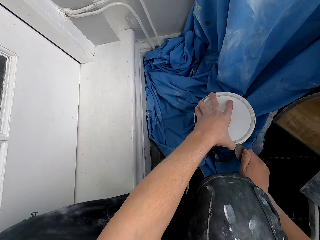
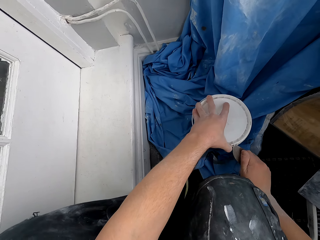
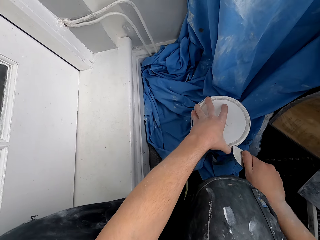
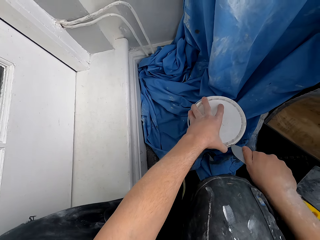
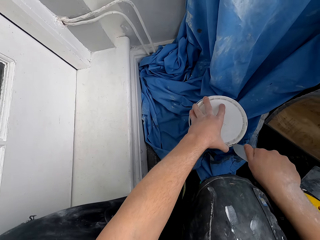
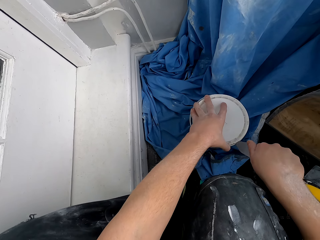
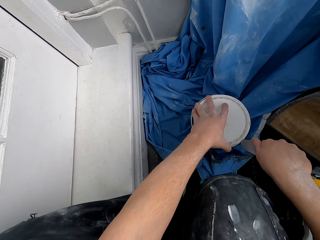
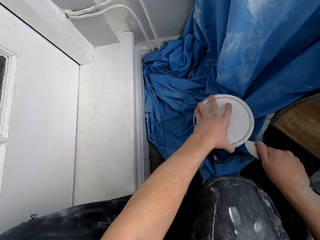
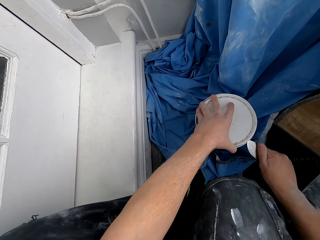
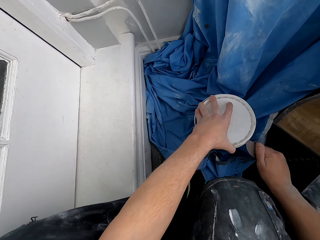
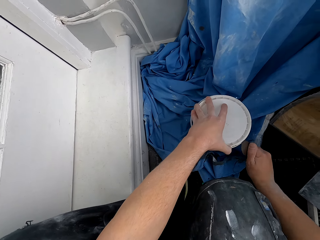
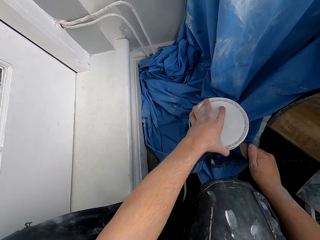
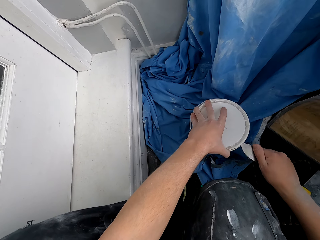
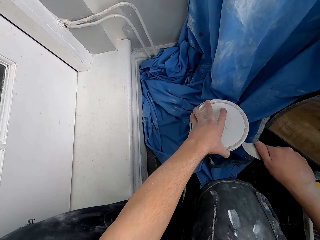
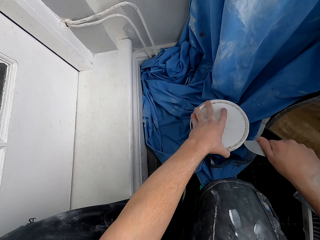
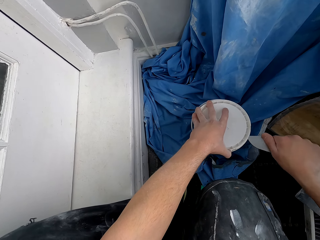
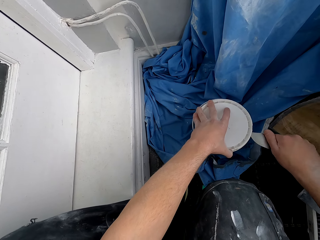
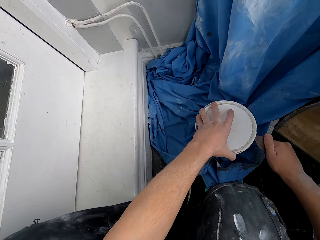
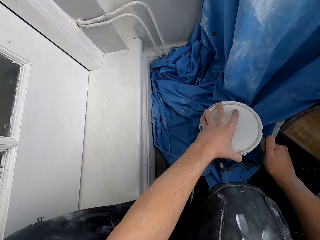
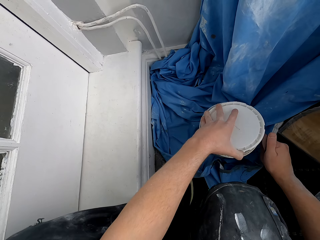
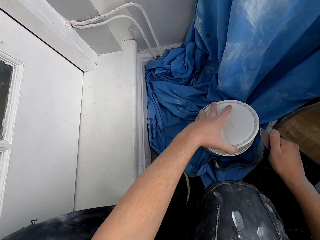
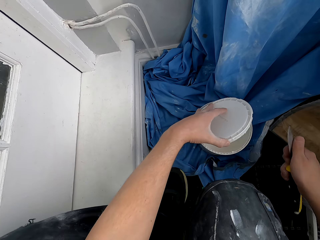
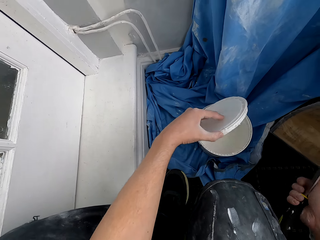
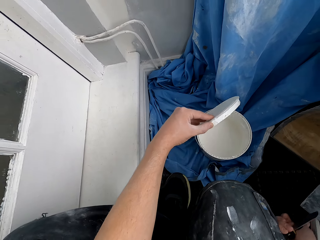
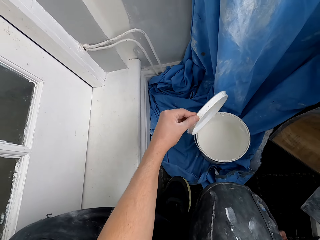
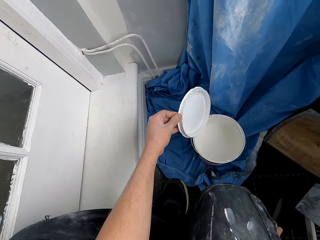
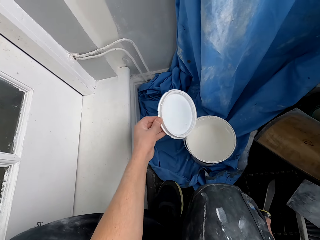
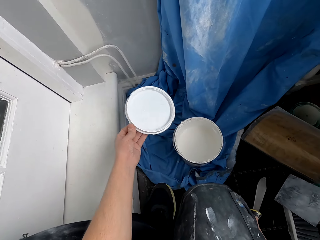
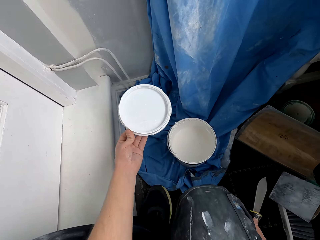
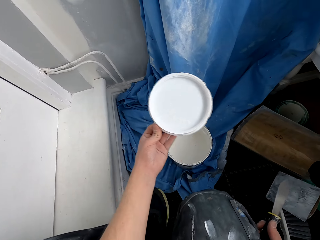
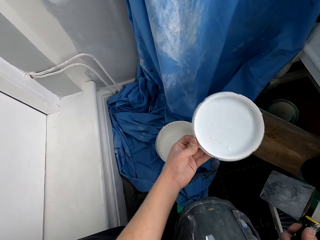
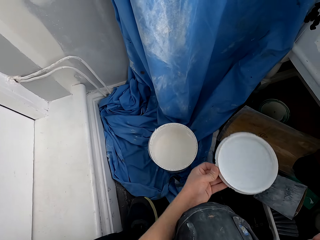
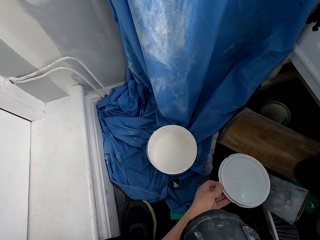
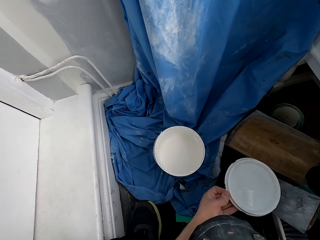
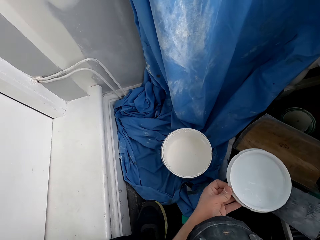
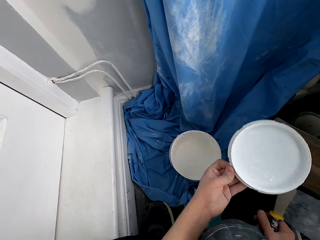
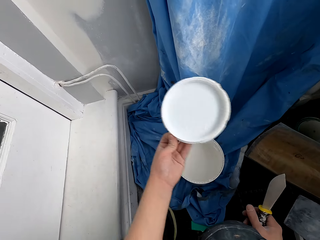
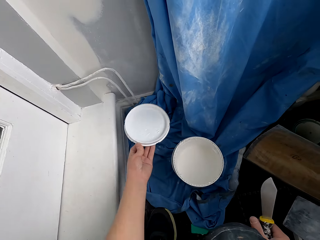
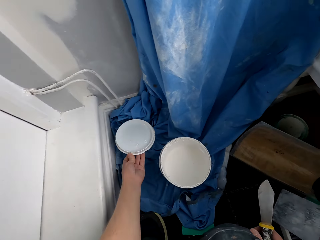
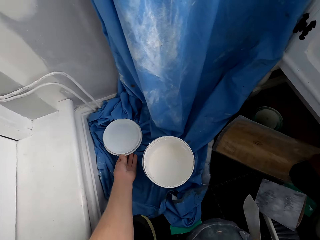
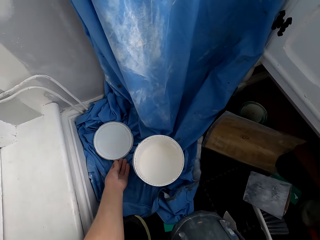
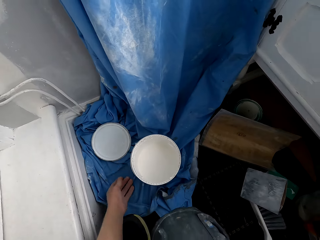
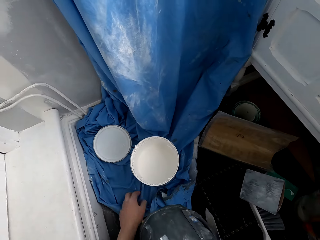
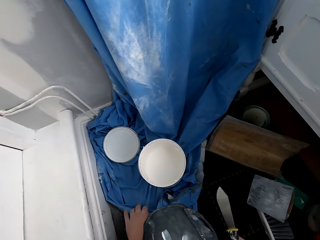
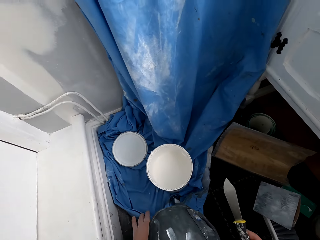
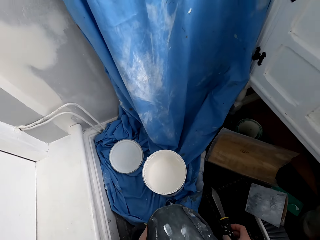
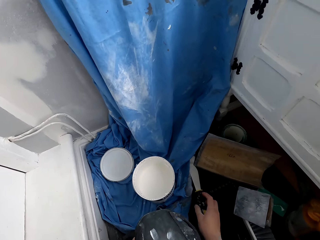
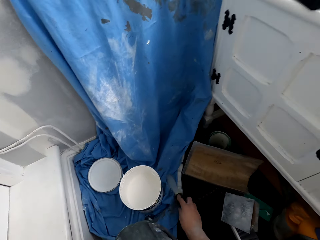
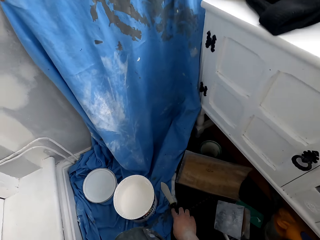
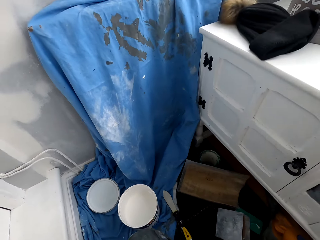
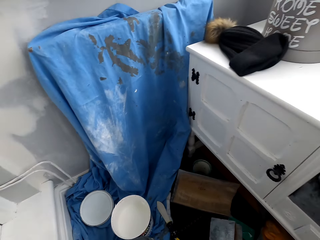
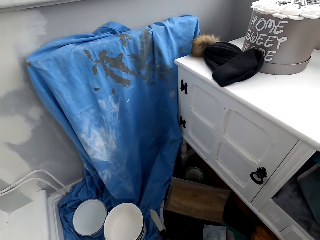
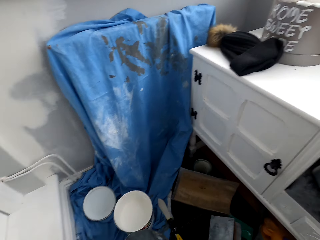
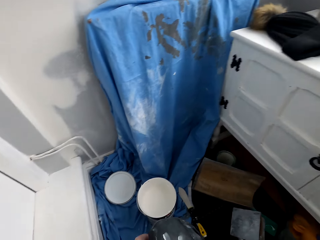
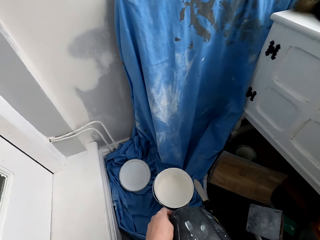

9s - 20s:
The camera wearer opens the paint can with a knife. They put aside the paint lid on the floor.

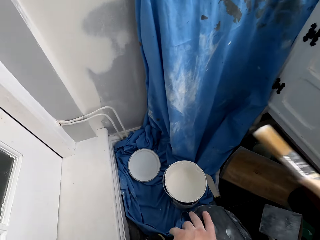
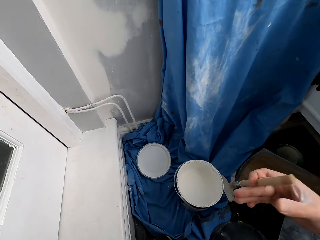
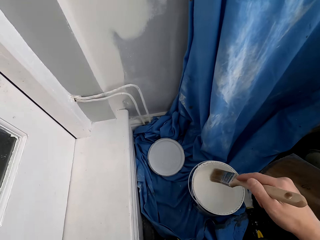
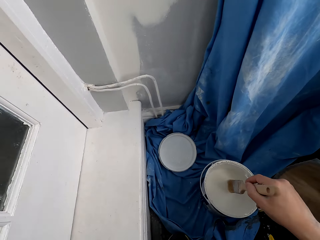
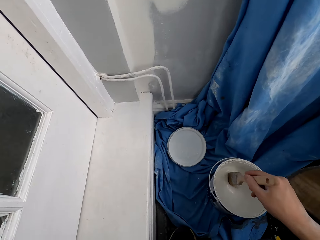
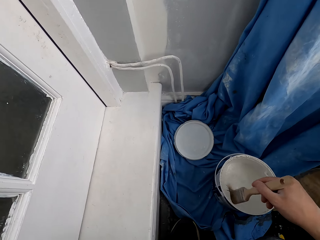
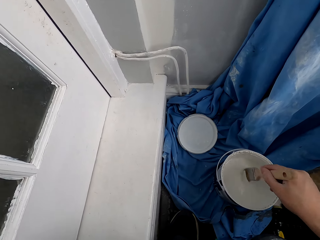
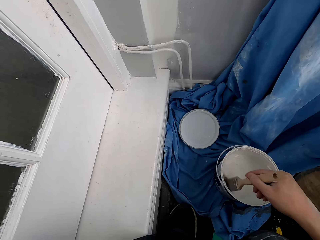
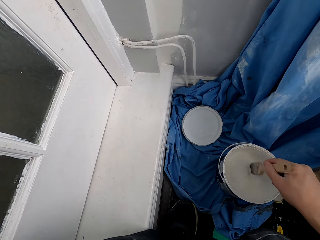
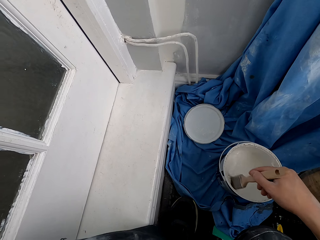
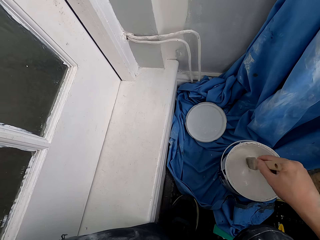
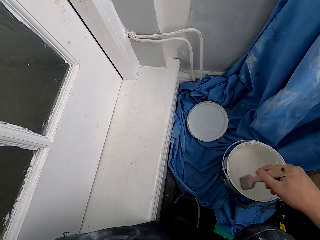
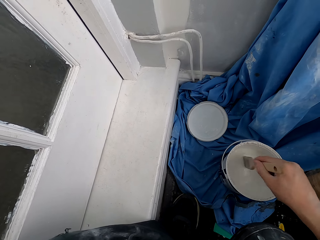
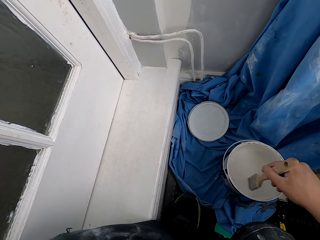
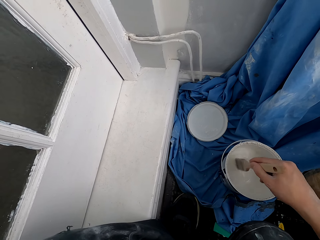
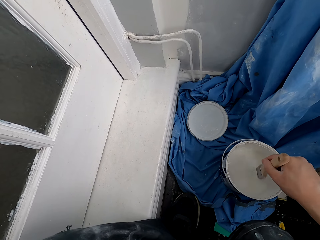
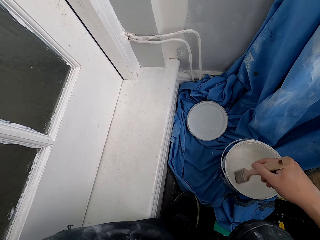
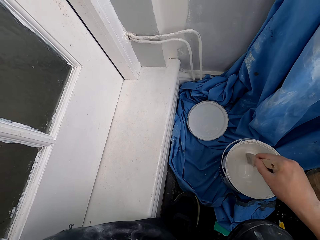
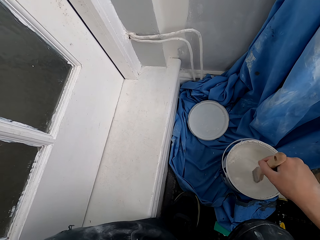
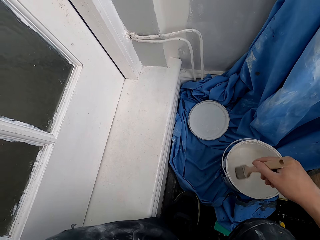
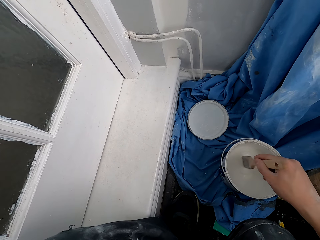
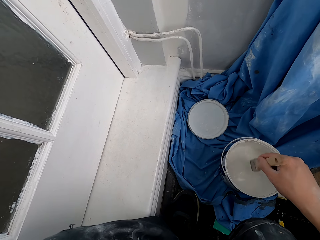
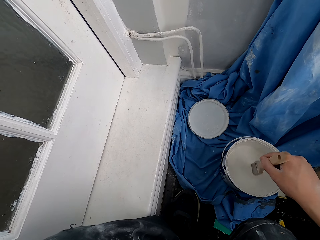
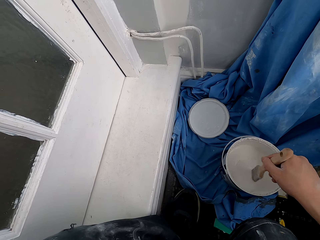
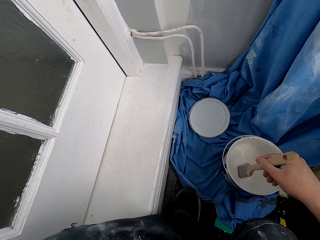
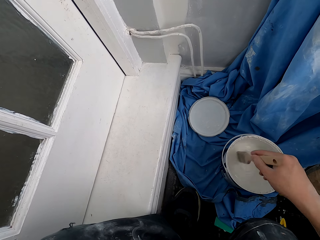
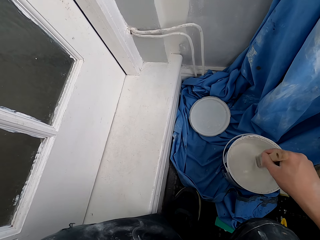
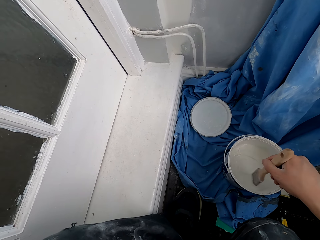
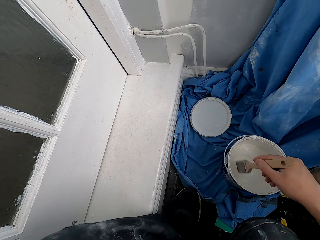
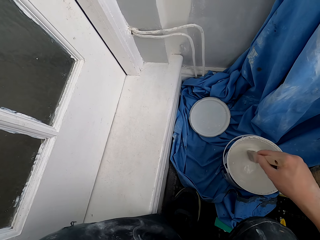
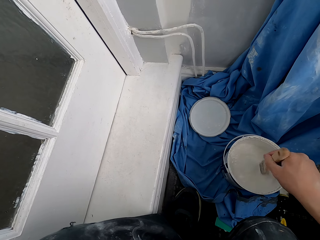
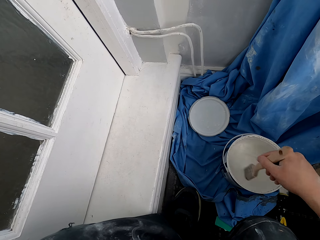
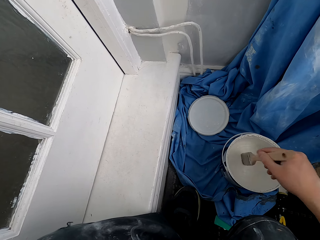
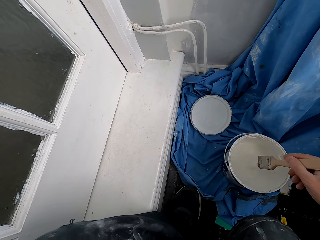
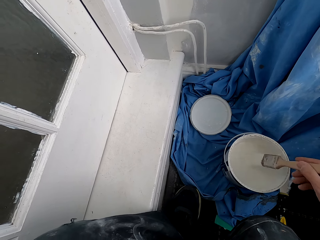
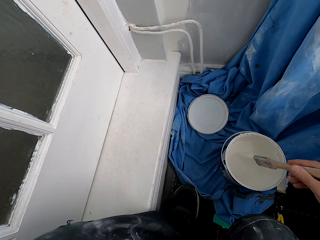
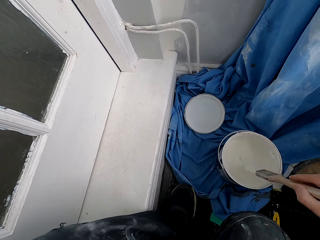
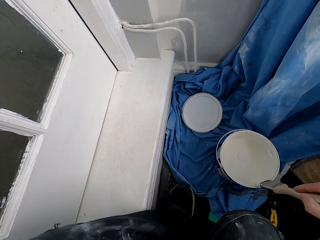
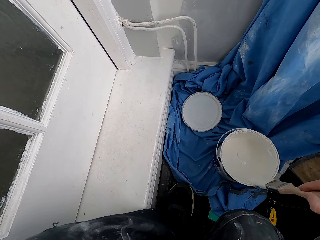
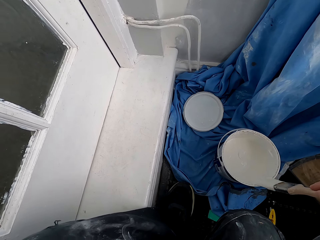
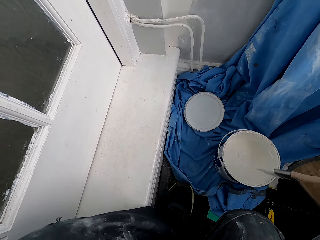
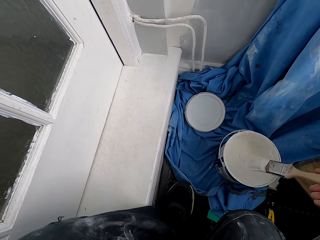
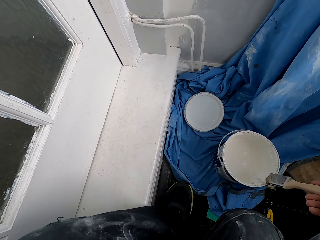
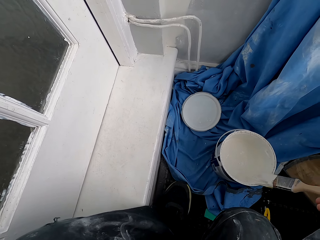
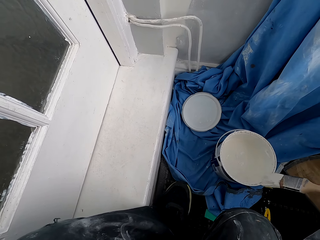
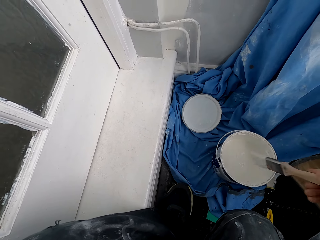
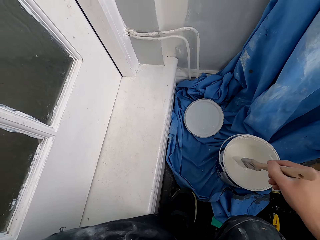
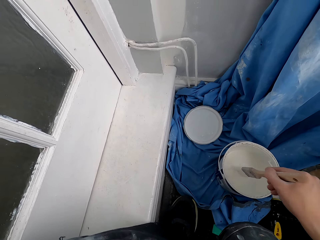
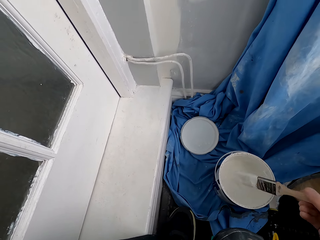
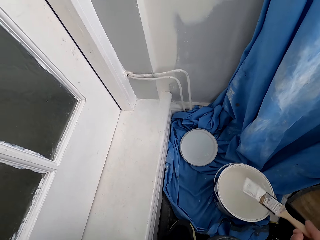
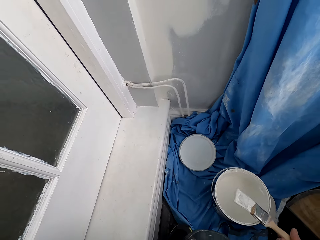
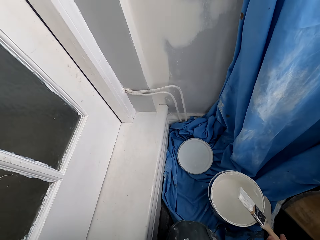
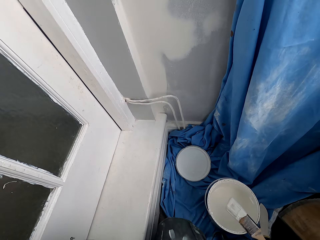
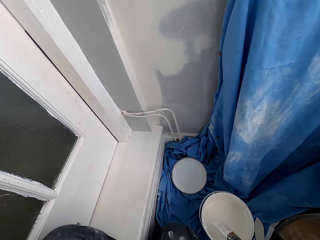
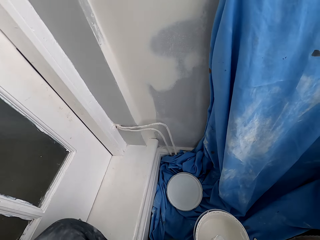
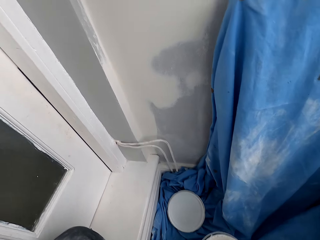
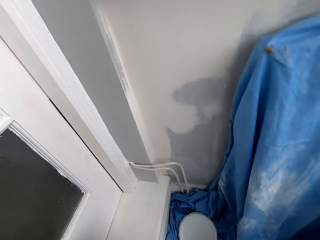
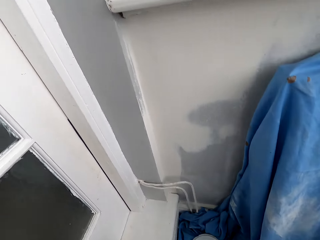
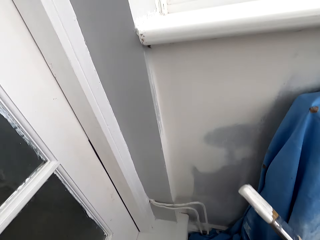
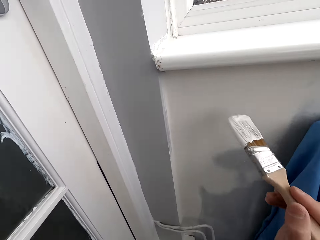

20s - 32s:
The camera wearer mixes the paint with a brush. They rub the brush on the edges of the container.
